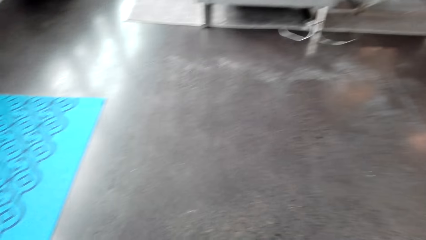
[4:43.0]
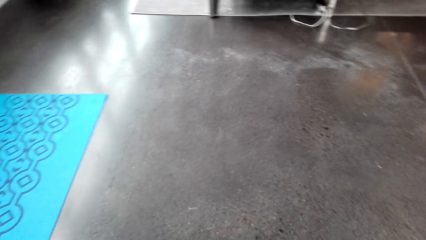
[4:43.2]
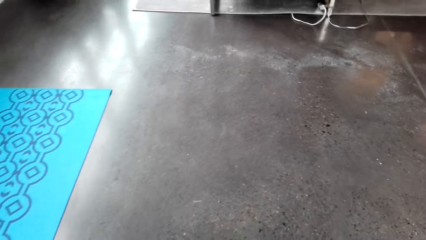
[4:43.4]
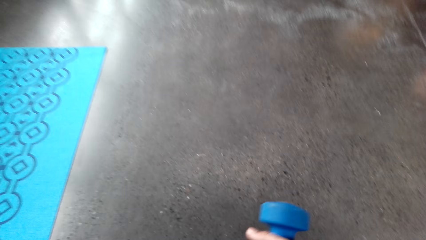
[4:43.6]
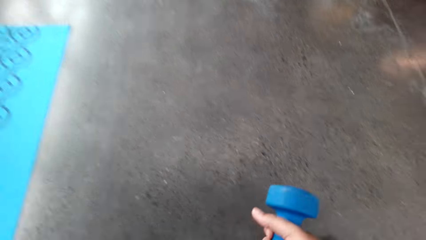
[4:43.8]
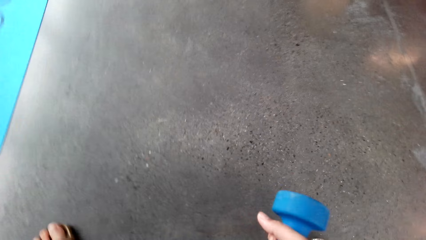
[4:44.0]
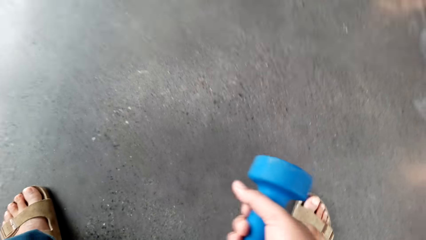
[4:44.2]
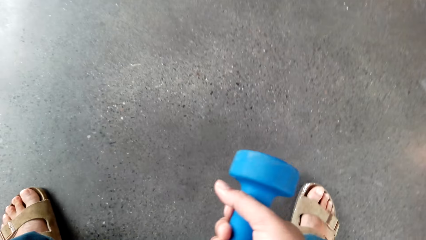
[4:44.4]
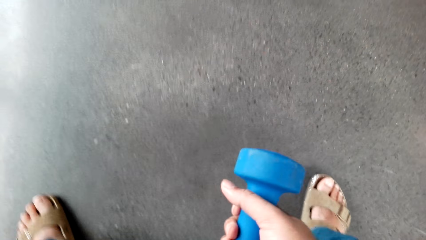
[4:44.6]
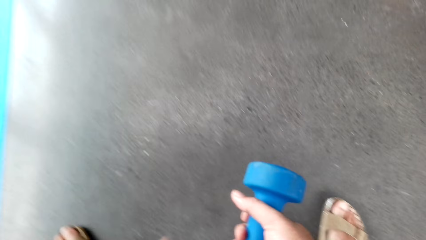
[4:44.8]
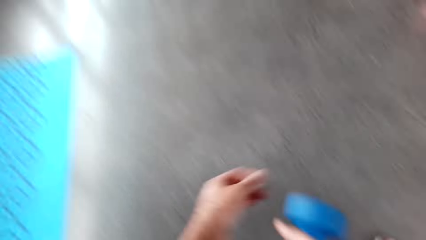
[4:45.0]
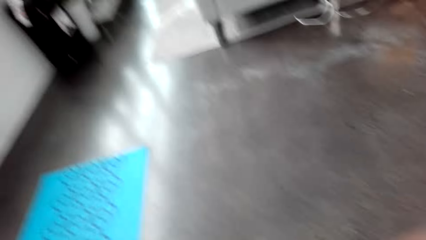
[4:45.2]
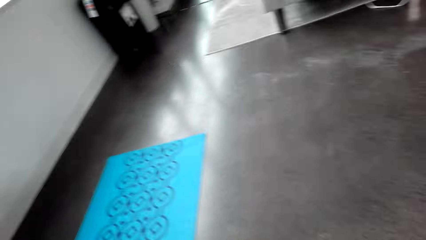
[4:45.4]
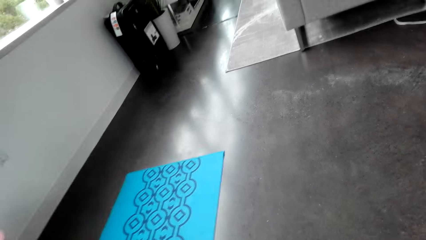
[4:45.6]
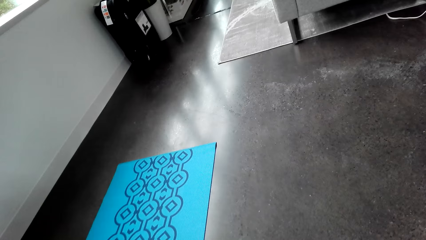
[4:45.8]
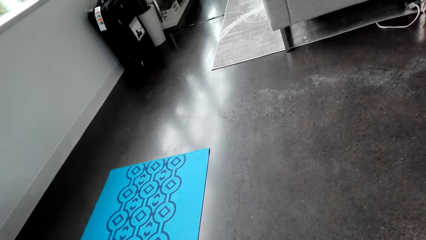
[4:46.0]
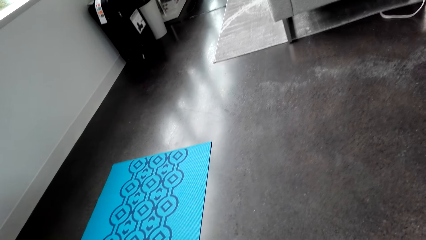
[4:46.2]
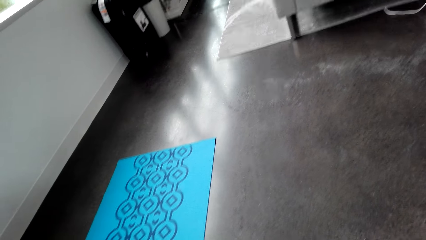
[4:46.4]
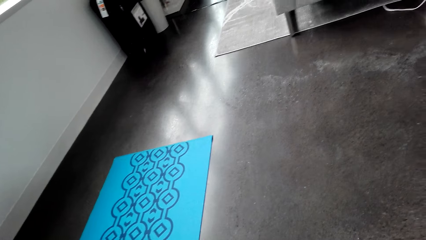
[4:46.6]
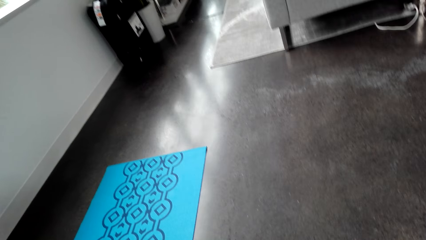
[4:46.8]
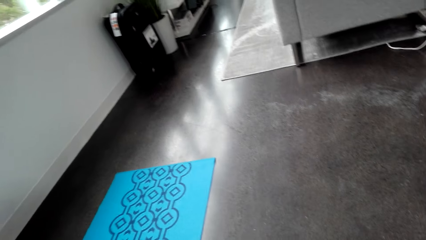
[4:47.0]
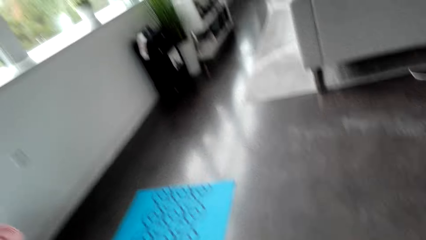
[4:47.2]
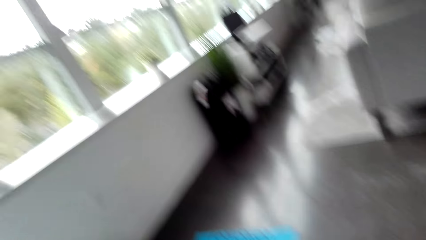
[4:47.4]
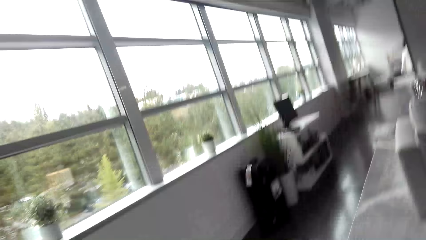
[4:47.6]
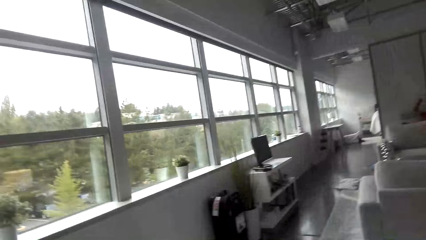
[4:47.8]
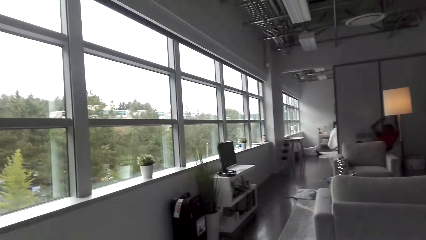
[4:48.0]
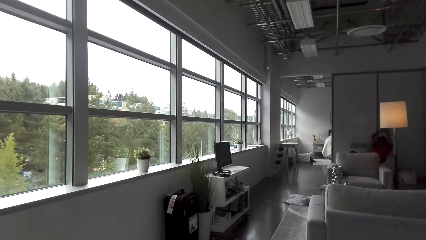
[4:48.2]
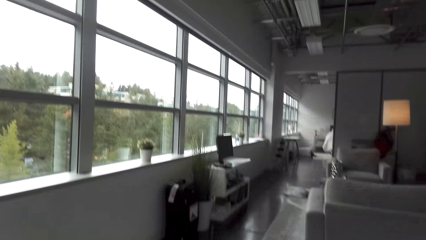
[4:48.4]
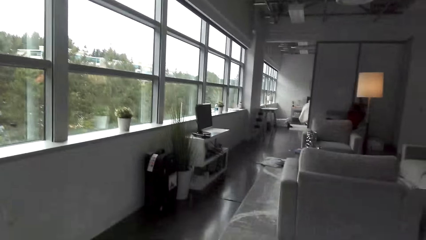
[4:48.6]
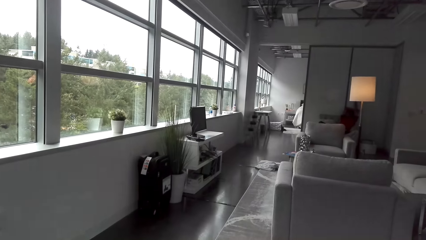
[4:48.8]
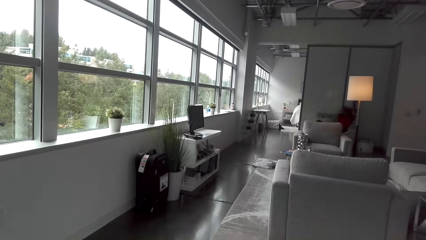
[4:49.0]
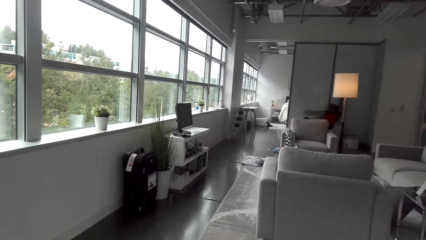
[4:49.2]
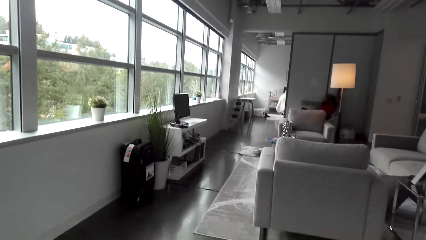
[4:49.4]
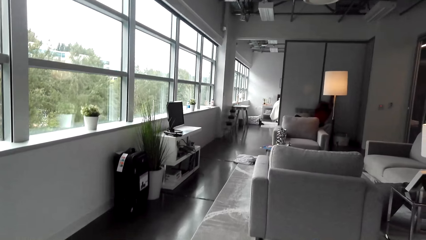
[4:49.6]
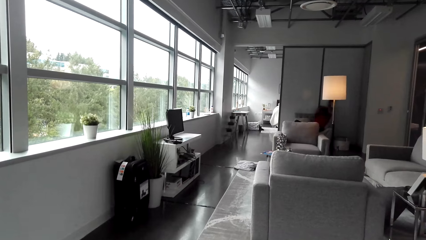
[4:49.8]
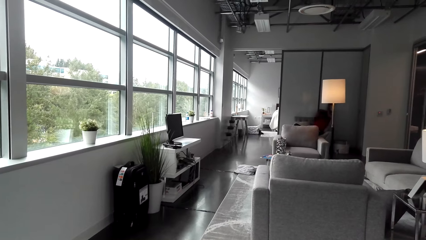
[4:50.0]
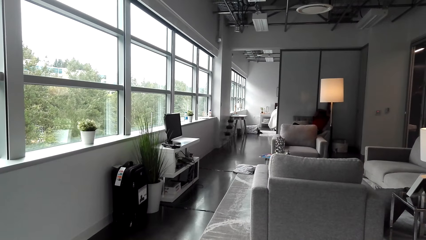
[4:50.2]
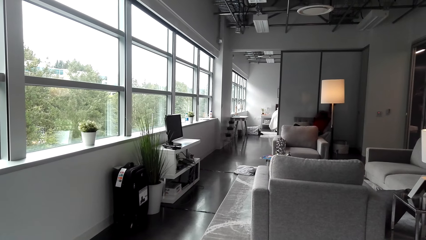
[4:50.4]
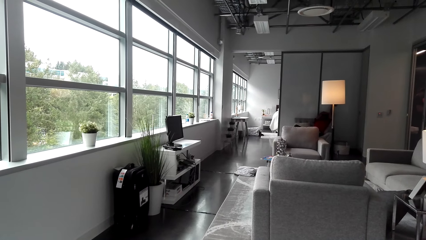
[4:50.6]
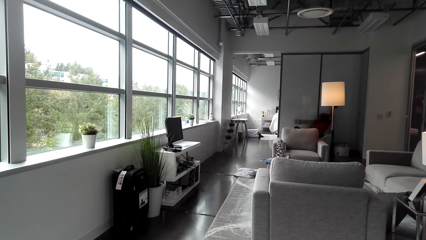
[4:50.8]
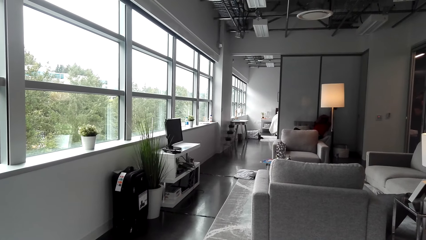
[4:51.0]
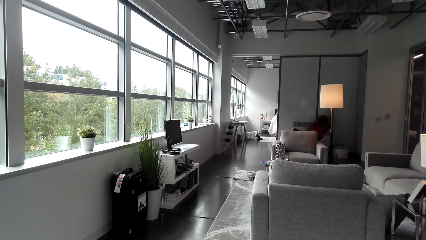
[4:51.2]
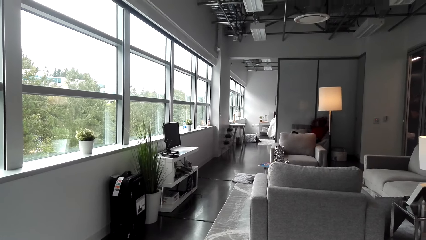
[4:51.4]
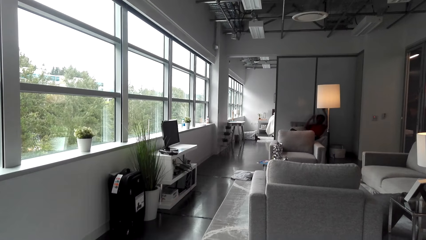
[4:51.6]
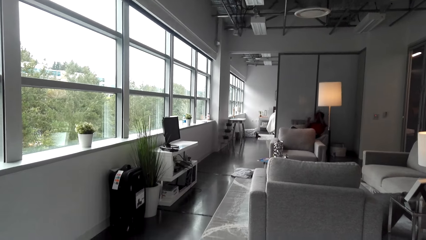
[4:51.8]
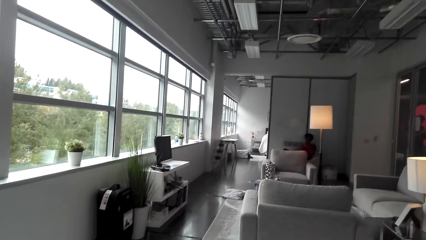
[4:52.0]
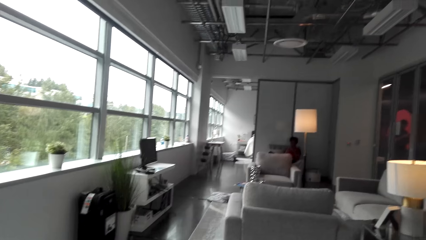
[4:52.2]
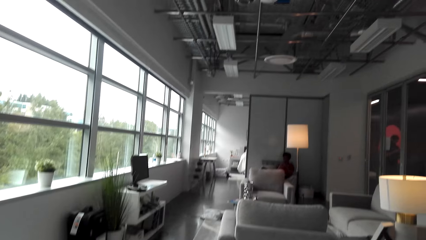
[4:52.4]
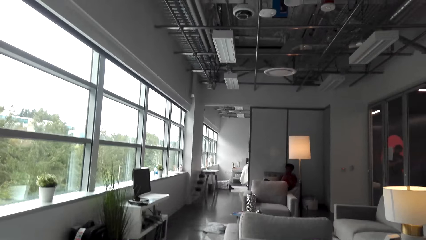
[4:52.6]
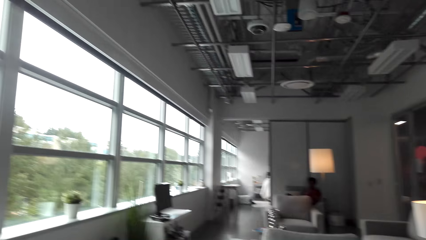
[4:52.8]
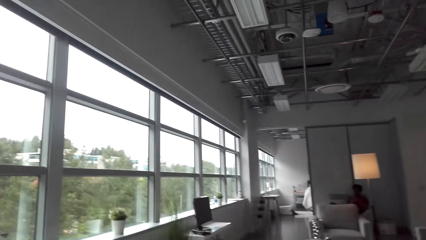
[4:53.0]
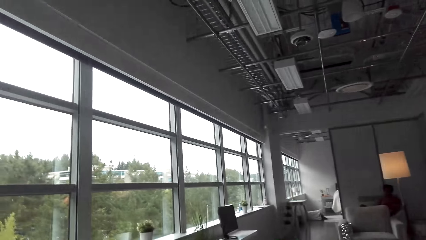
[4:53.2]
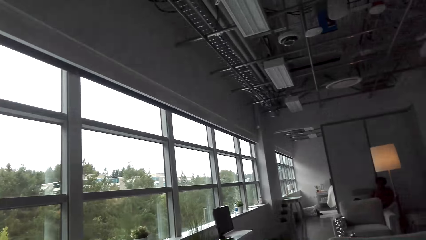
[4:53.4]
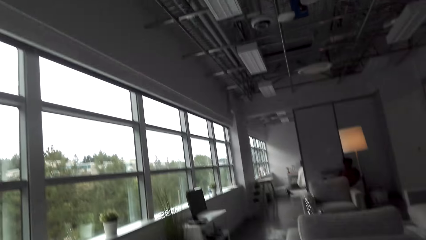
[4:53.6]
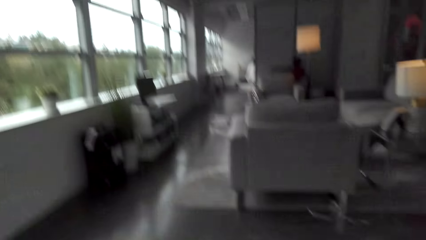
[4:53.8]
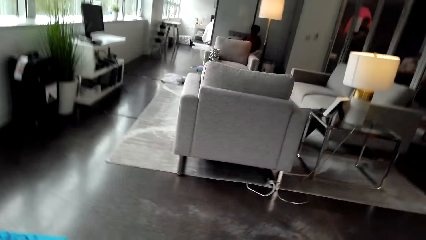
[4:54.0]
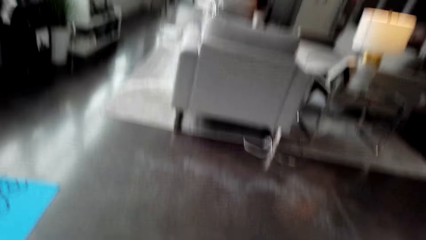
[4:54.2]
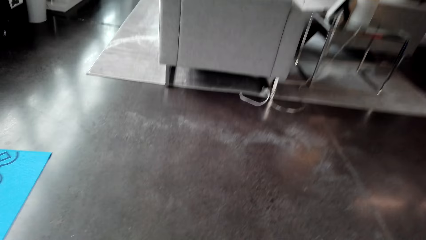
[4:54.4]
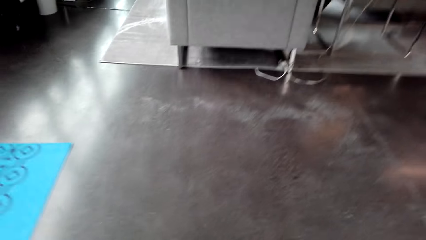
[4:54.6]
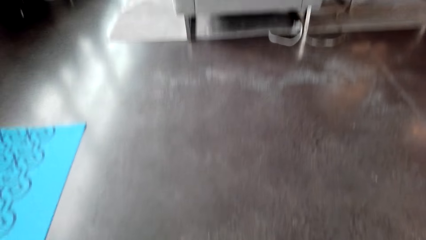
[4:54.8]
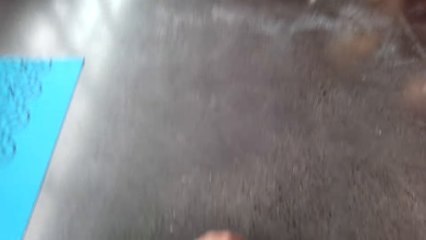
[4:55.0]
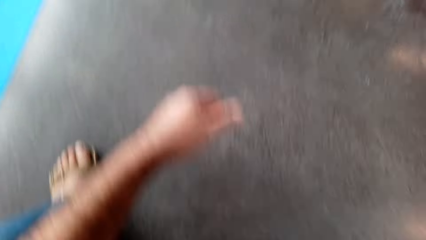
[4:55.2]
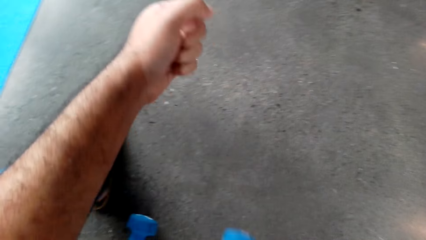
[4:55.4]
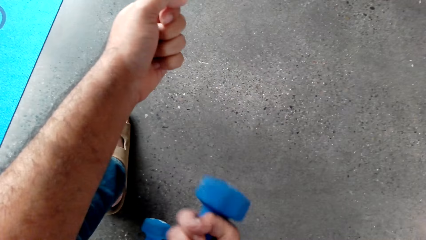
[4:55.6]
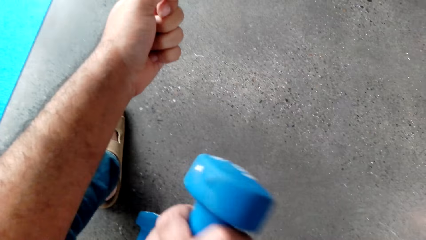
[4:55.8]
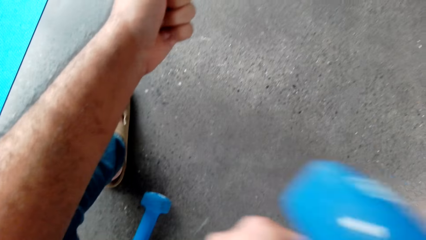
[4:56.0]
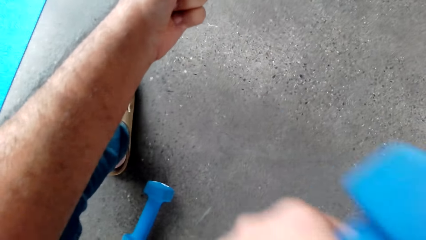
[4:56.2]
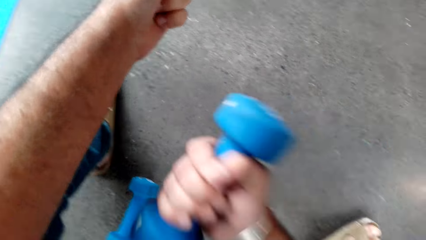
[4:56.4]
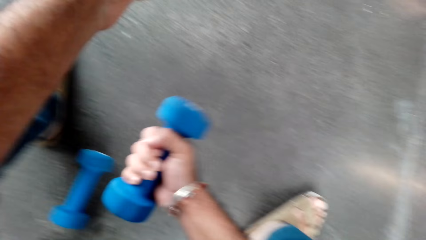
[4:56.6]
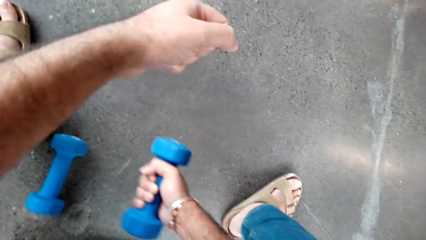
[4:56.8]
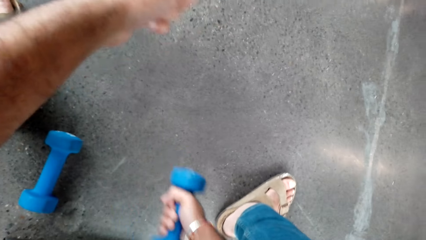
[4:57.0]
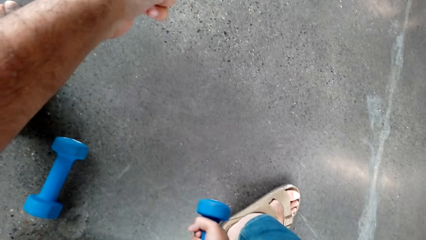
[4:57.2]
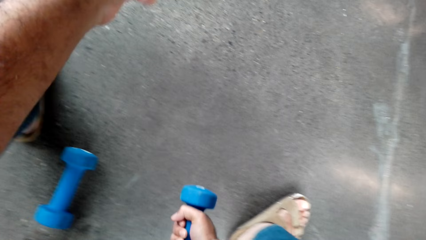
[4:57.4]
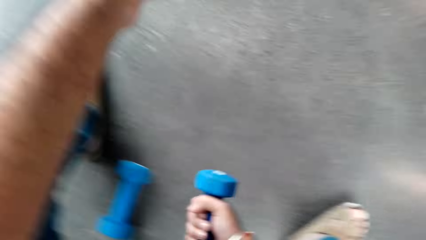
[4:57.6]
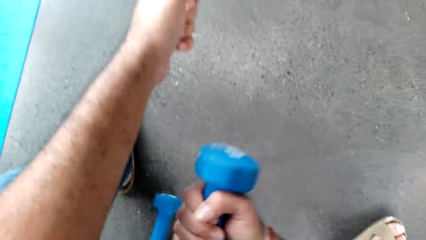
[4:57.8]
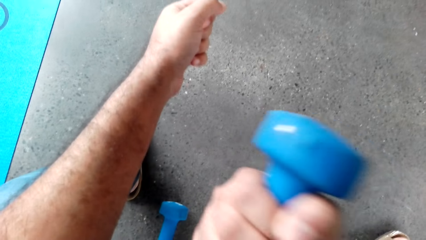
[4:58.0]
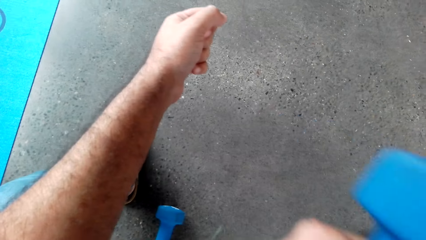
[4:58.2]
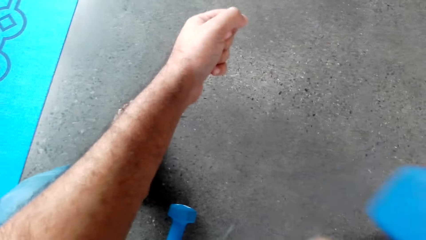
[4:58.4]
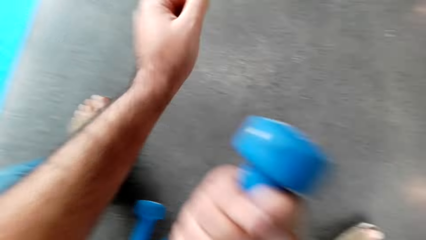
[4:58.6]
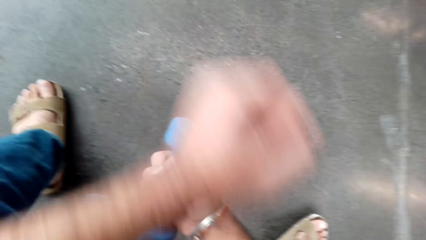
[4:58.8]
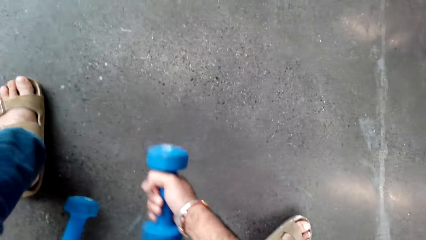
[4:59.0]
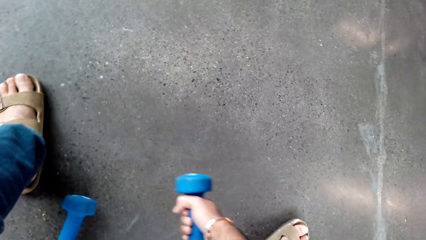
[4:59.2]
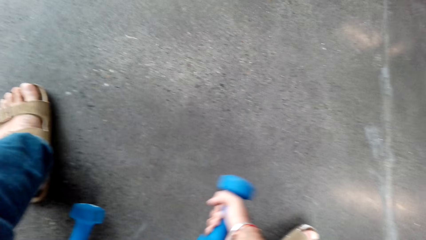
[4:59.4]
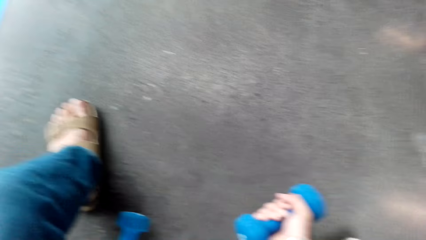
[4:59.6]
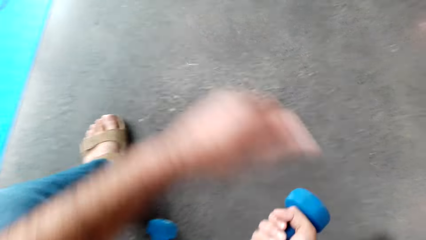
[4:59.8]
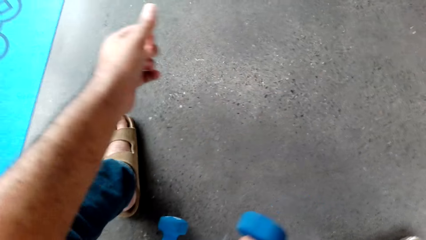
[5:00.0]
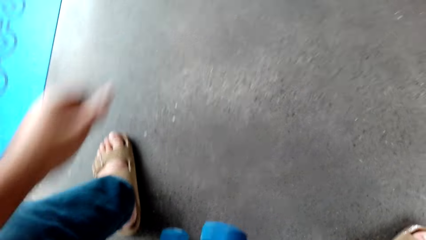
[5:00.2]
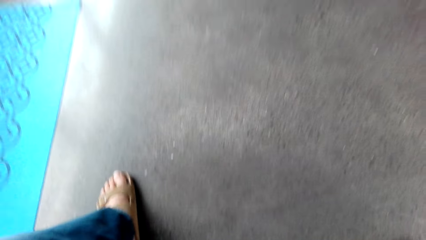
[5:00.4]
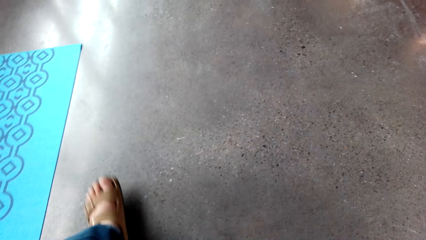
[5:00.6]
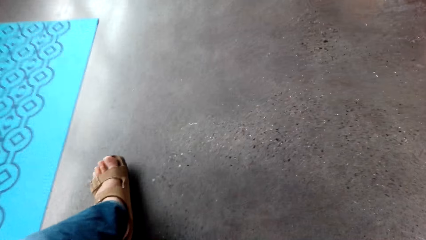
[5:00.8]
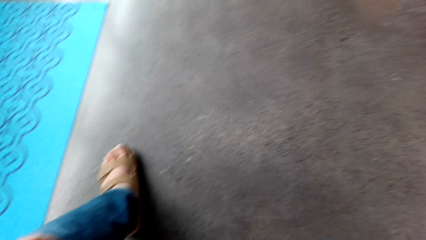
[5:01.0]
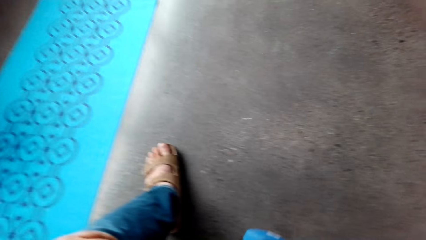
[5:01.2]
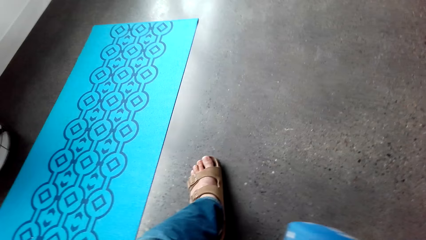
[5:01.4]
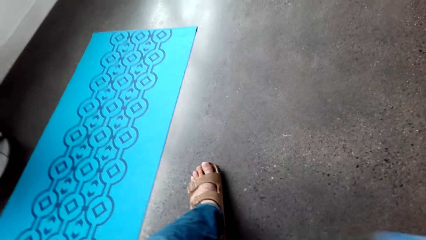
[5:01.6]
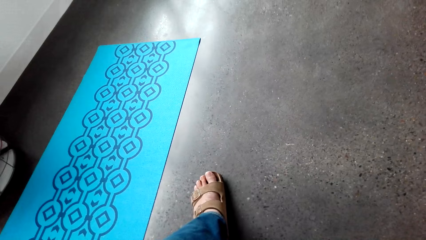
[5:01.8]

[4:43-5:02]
The camera wearer picks up a dumbbell. He holds the dumbbell. He does exercise. A man sits on the couch. The man stretches his hands. The camera wearer exercises his right hand.
